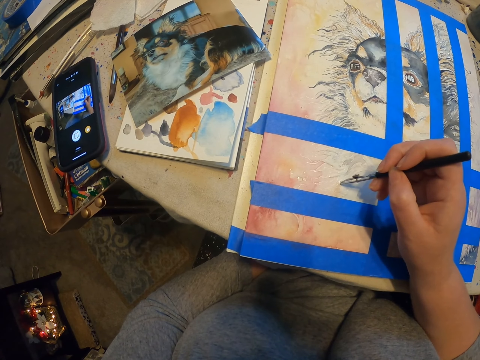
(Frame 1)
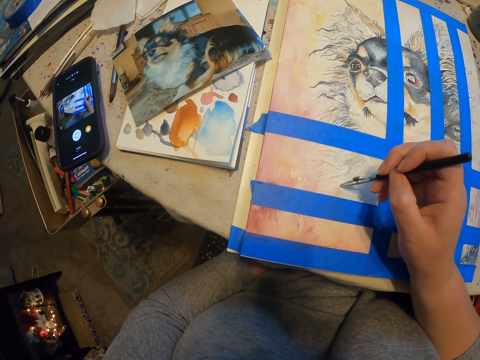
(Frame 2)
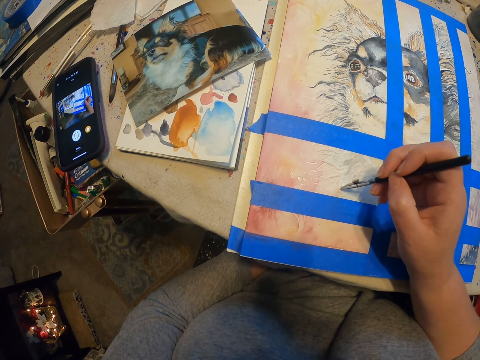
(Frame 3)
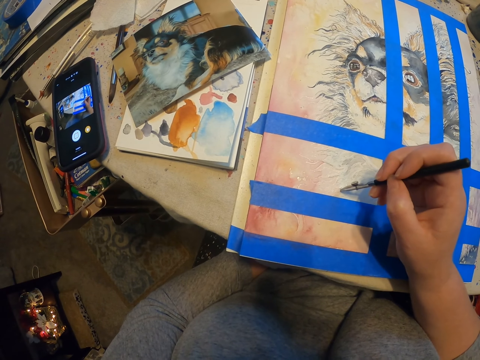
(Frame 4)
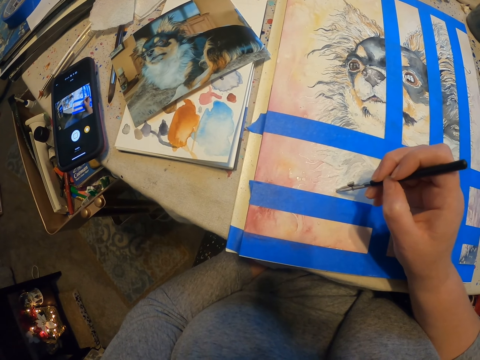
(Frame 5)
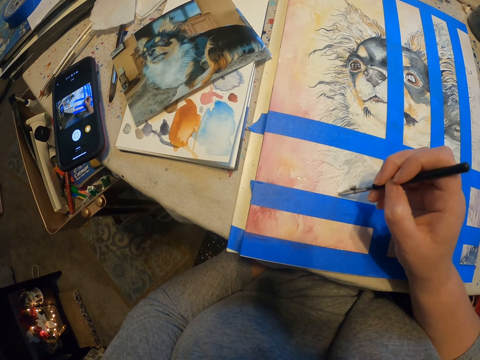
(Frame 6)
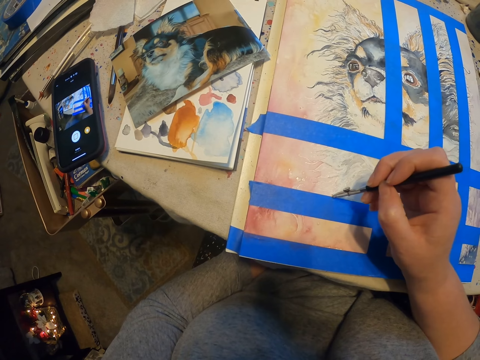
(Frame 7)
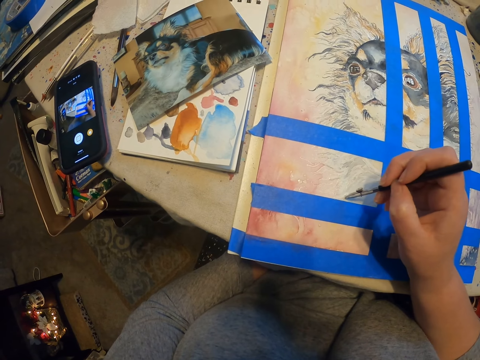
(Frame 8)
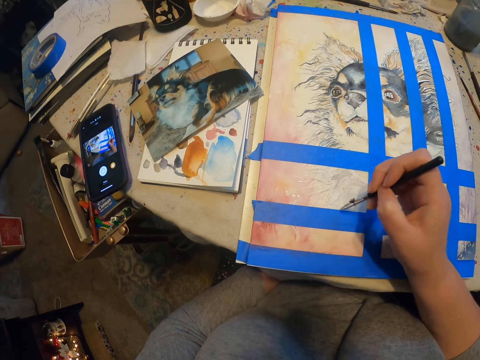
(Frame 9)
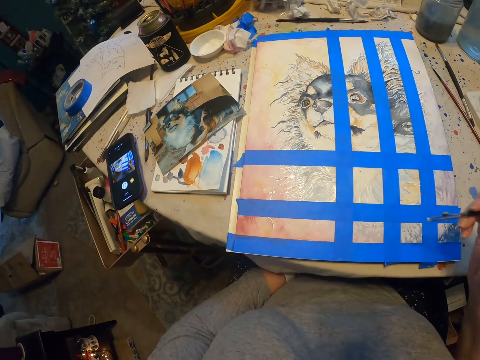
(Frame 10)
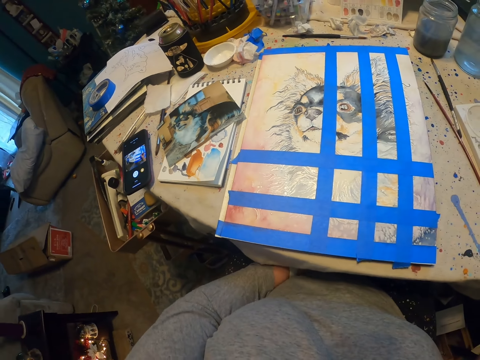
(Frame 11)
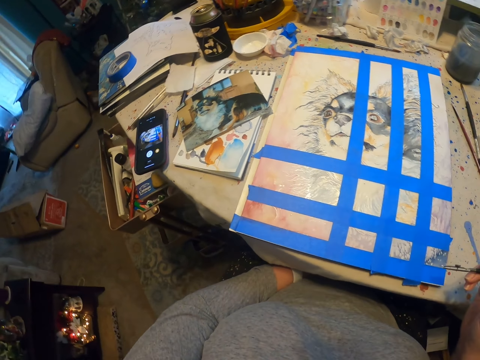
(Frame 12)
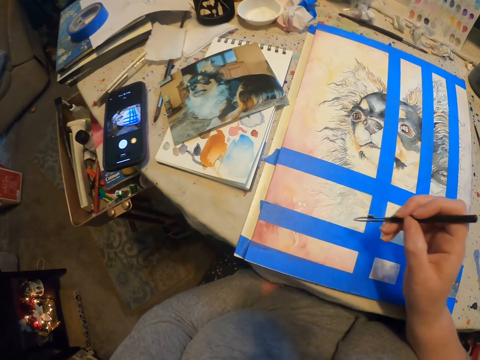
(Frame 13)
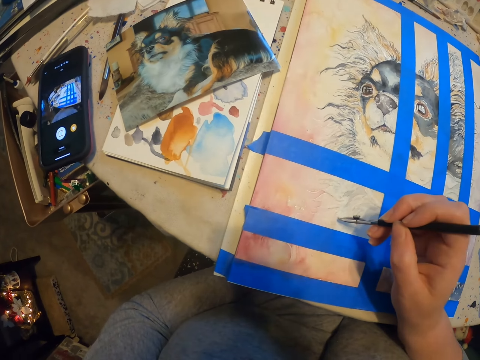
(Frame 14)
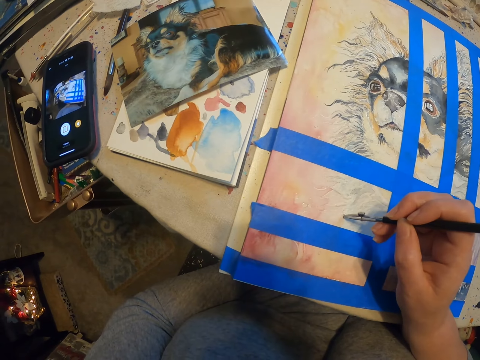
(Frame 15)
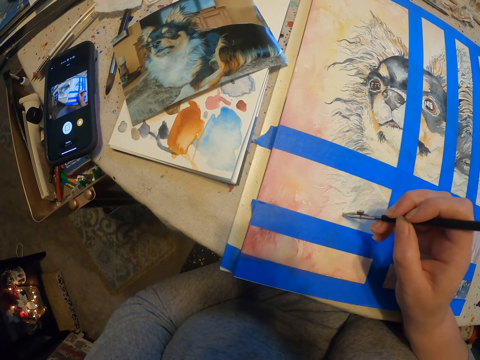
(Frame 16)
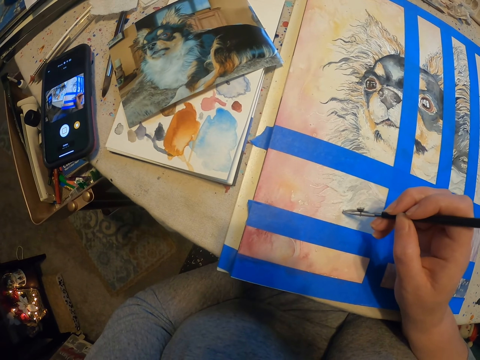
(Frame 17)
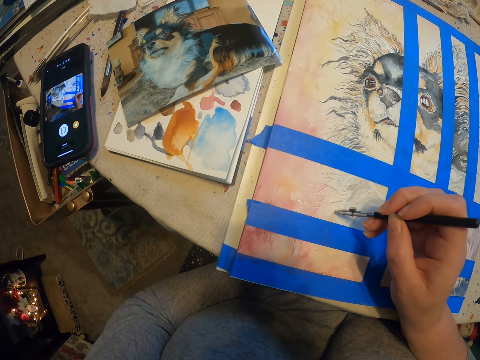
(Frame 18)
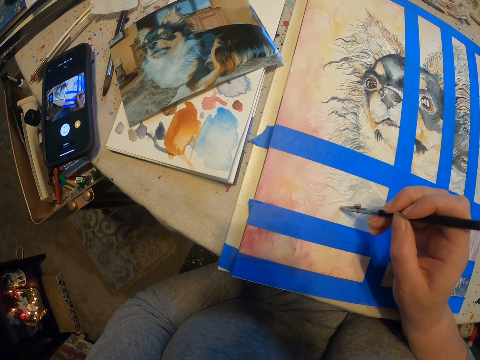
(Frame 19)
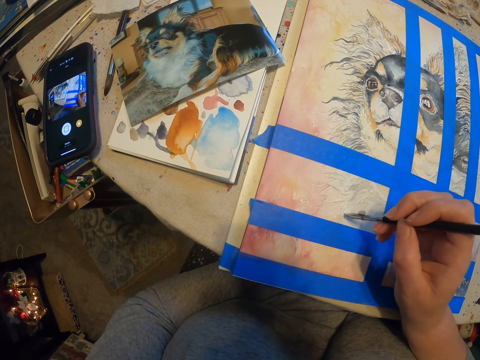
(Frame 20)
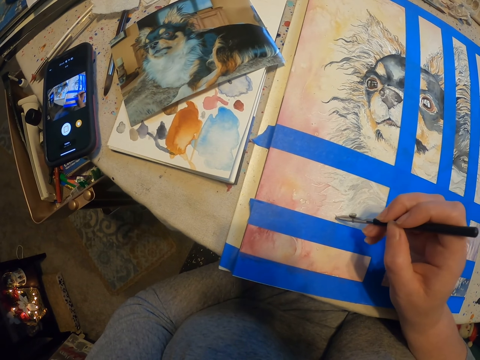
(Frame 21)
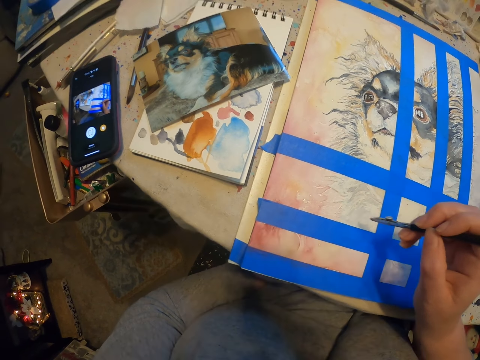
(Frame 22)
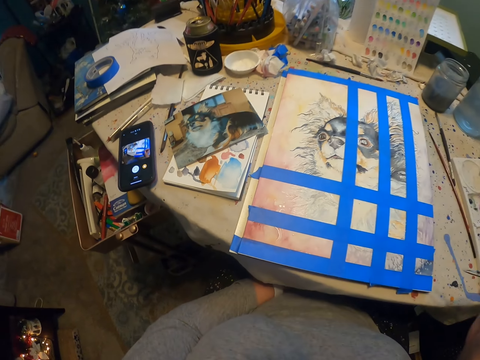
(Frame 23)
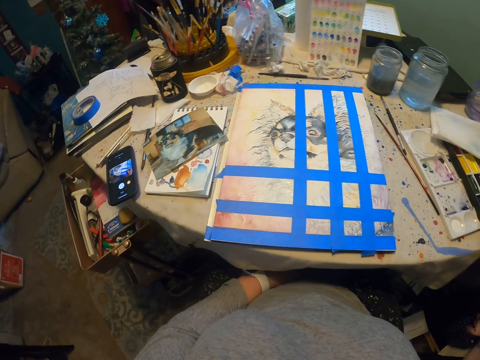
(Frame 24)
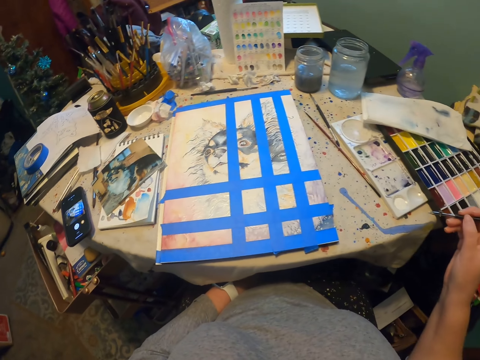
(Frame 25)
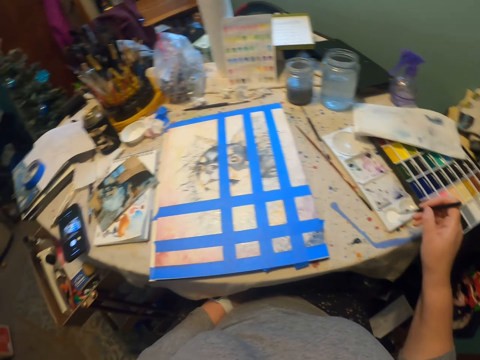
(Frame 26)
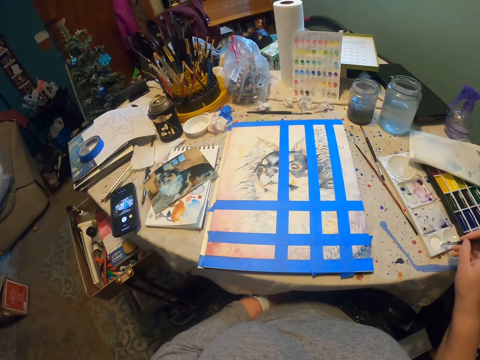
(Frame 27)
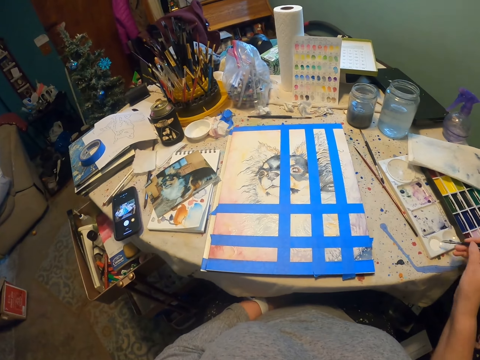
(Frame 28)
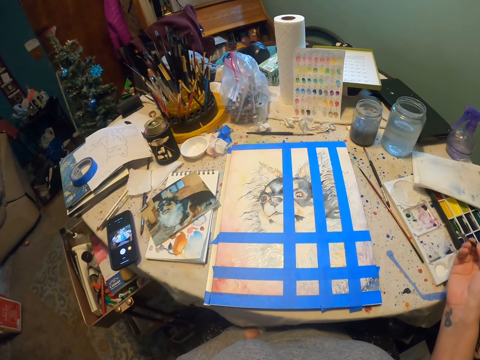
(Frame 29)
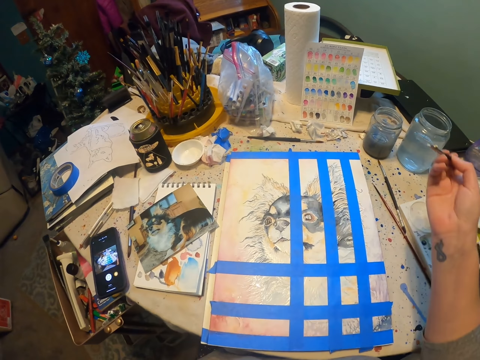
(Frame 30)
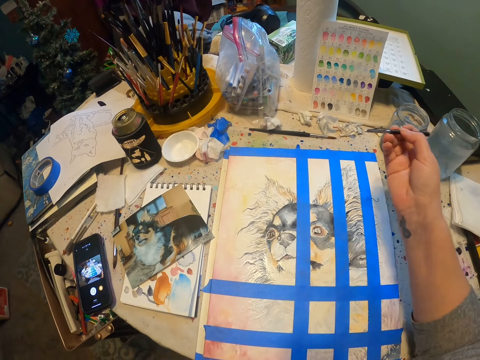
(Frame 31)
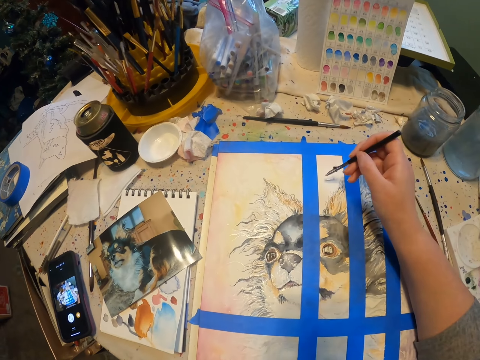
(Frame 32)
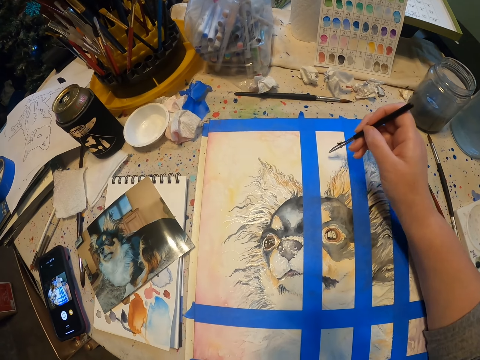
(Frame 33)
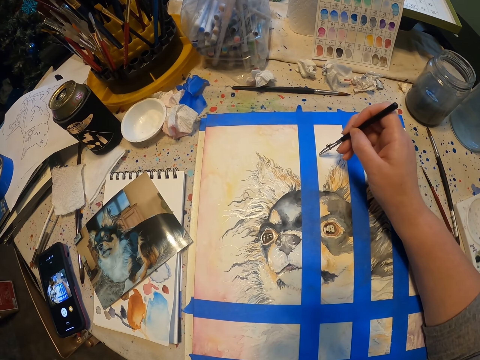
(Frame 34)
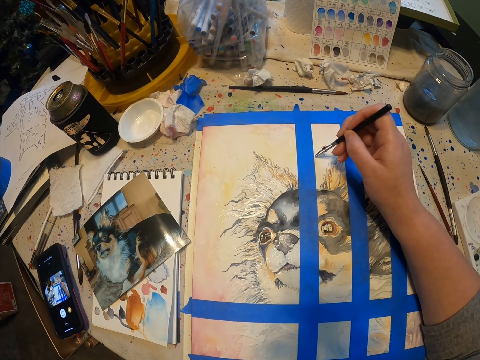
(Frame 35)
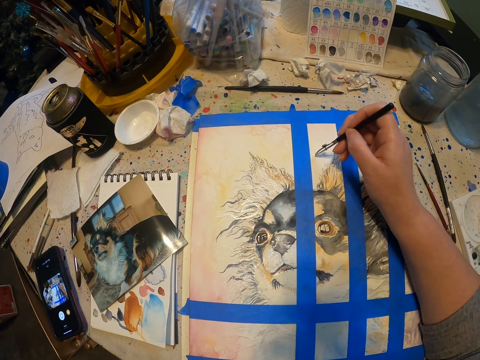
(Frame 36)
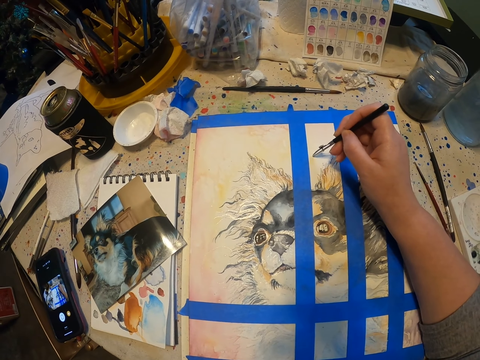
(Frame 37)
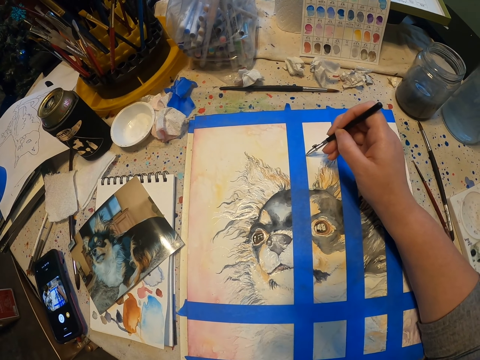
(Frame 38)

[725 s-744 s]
The camera wearer looks at the drawing. They paint the drawing. They look at the drawing. They dip the pen in the white crayon. They draw the painting with the pen.

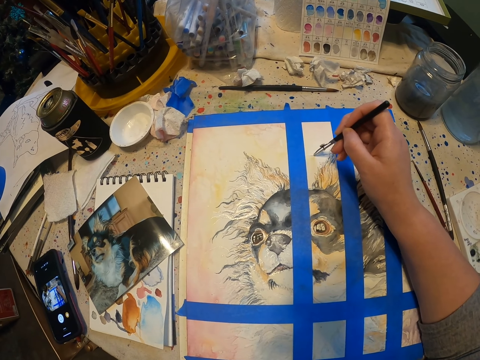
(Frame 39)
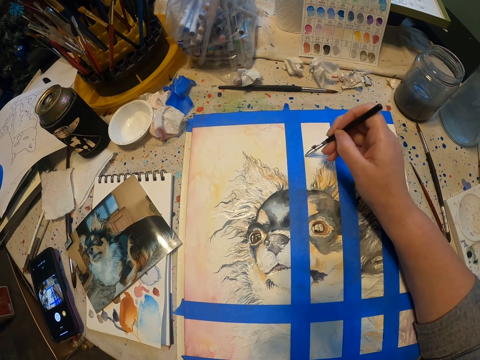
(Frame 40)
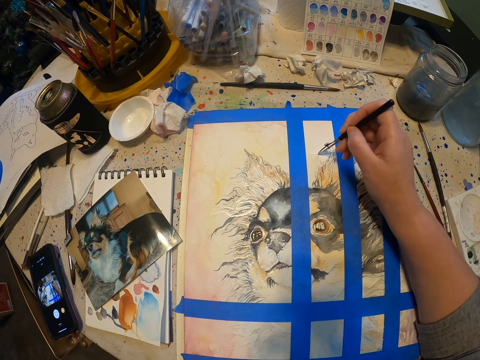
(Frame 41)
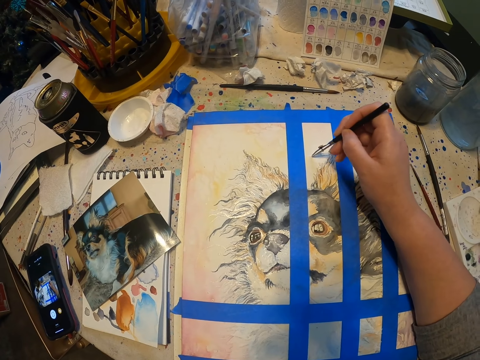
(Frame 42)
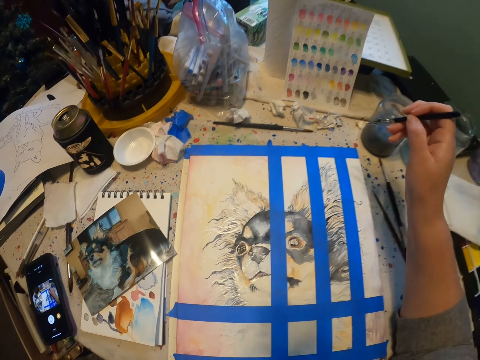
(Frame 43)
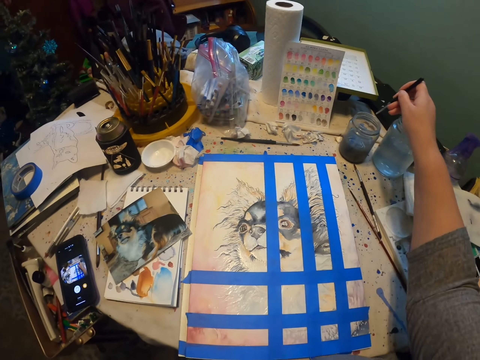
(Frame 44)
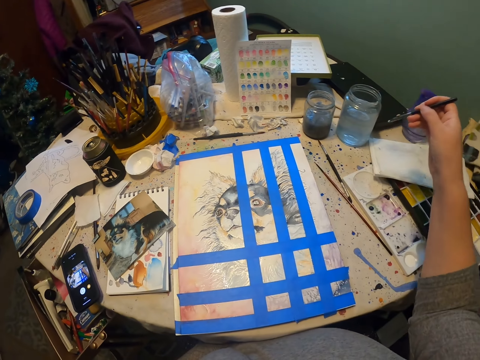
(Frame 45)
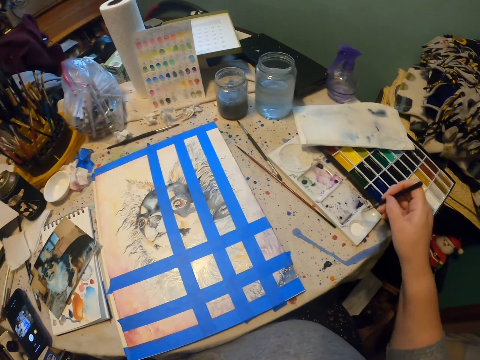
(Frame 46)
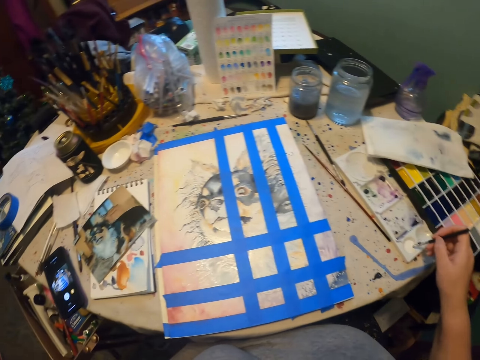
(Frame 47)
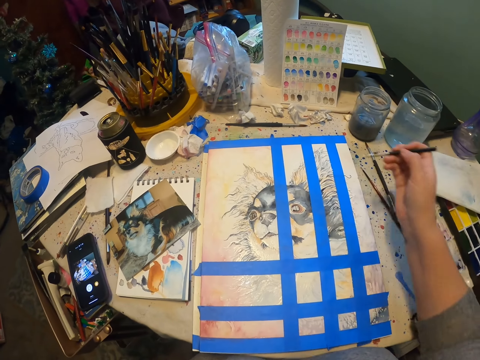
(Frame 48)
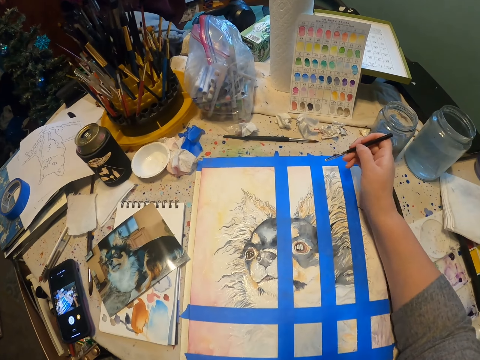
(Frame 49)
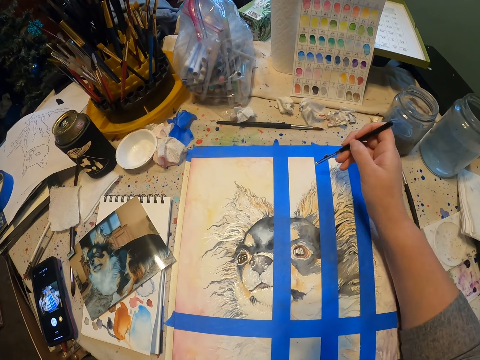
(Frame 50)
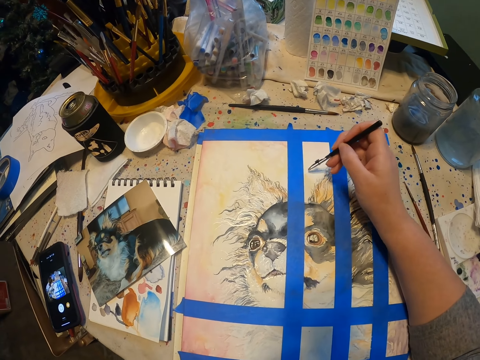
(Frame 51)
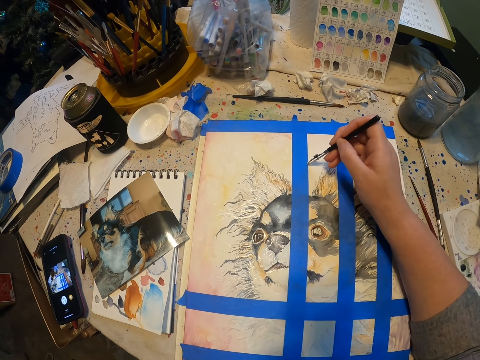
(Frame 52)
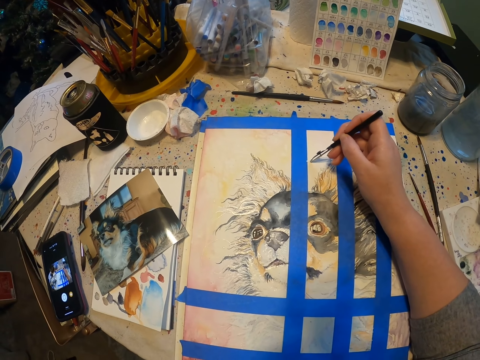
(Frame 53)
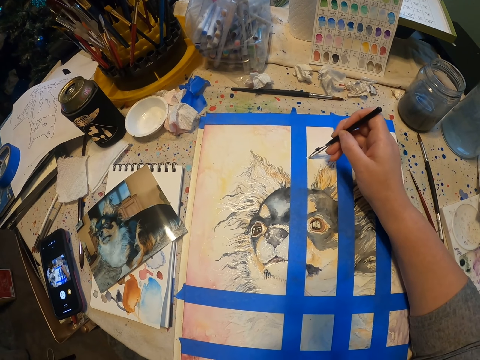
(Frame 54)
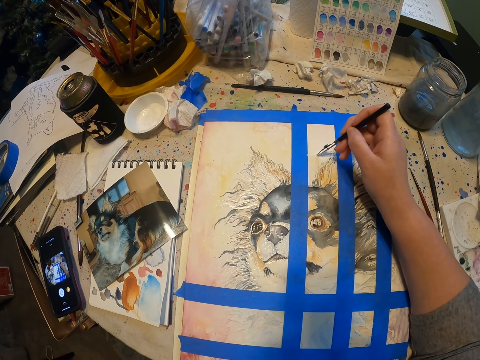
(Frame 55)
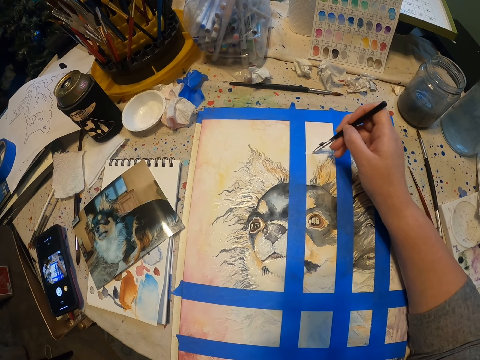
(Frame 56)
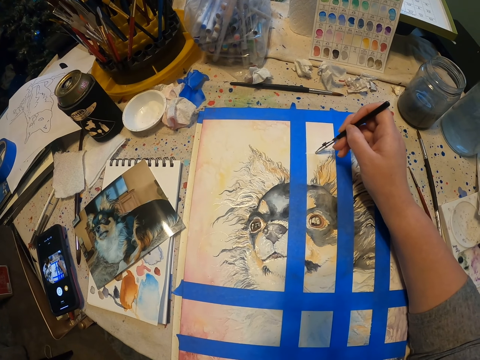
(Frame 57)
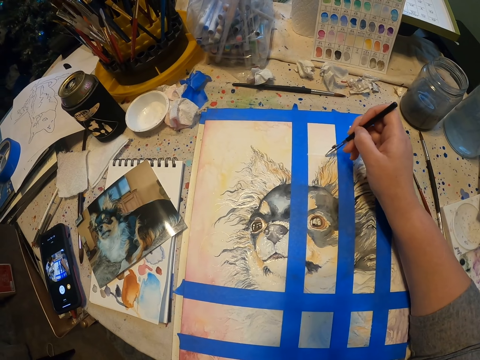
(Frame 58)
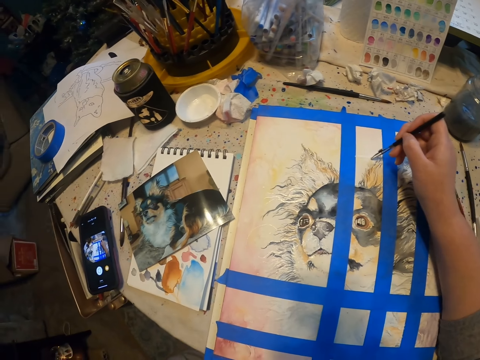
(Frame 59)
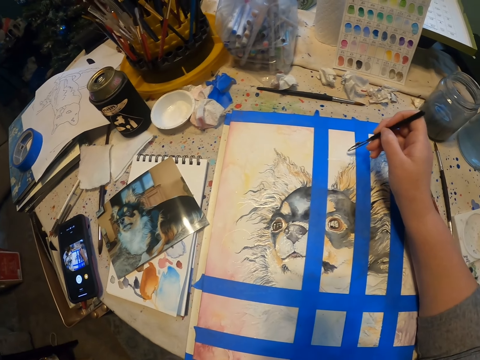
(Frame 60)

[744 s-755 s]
The camera wearer looks around the table. They dip the pen in the white crayon. They draw the painting with the pen.
